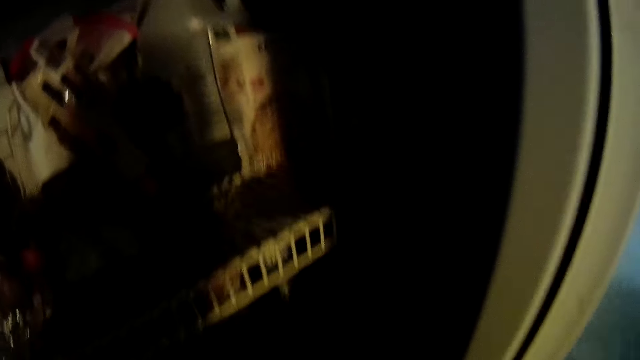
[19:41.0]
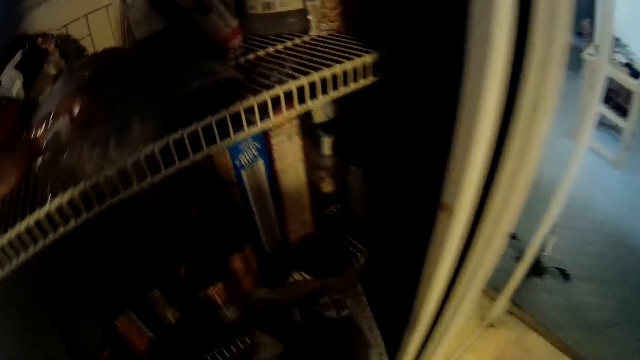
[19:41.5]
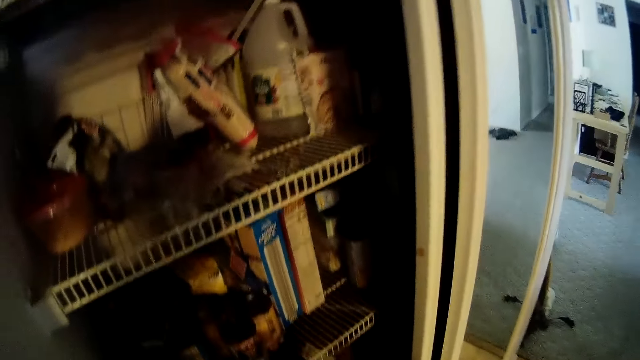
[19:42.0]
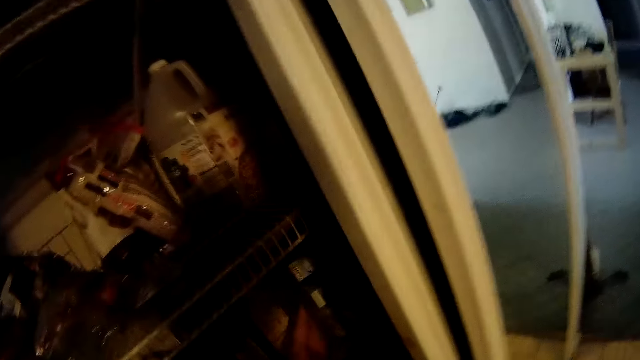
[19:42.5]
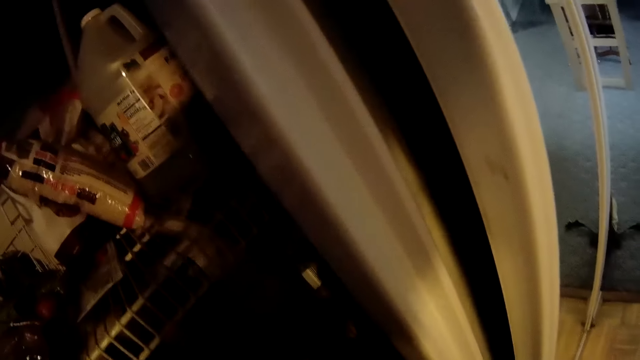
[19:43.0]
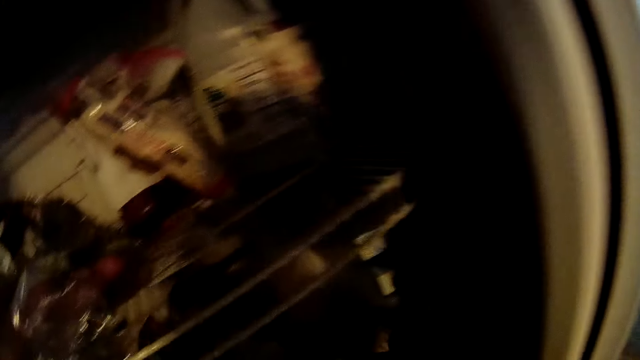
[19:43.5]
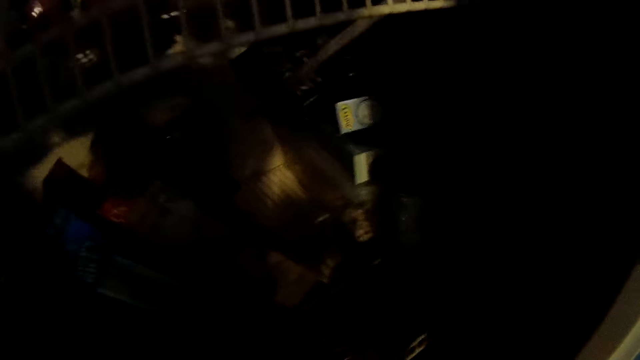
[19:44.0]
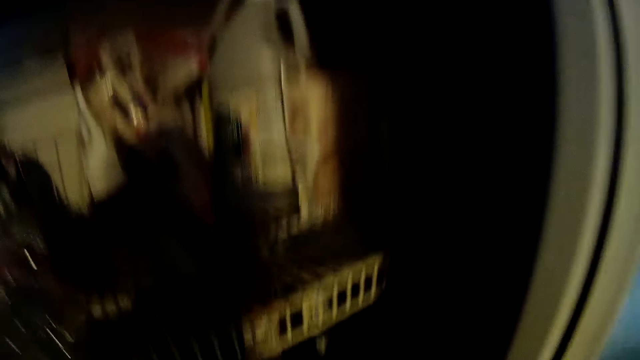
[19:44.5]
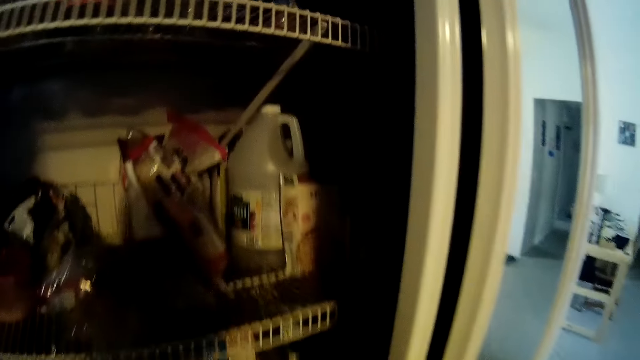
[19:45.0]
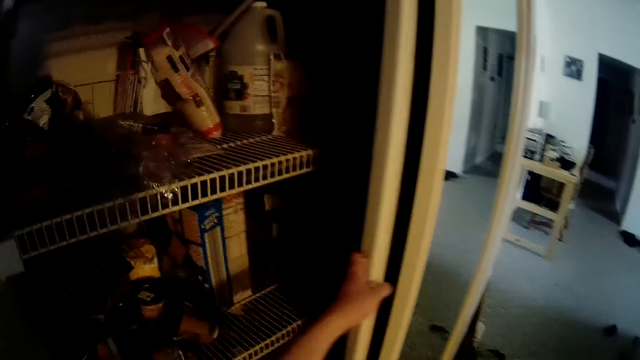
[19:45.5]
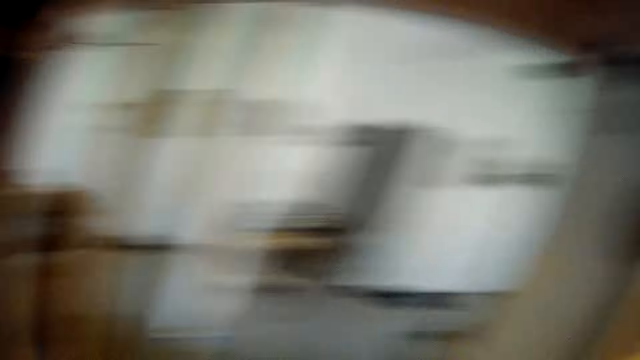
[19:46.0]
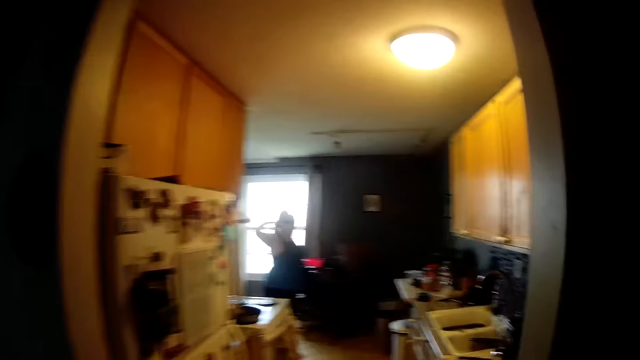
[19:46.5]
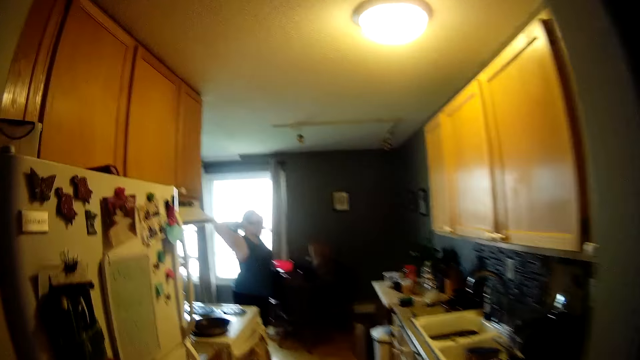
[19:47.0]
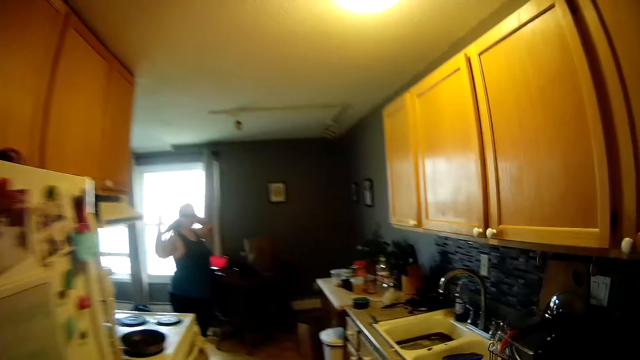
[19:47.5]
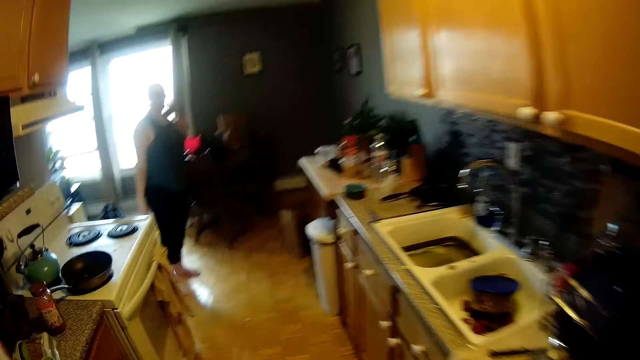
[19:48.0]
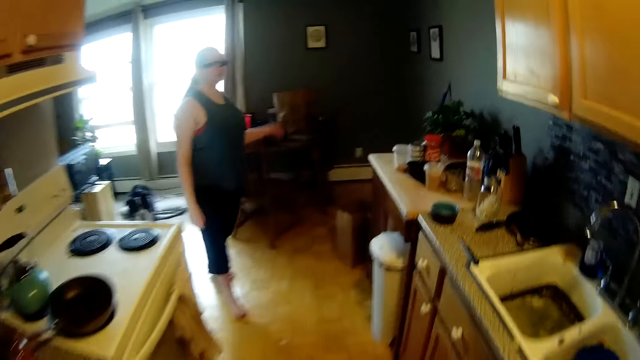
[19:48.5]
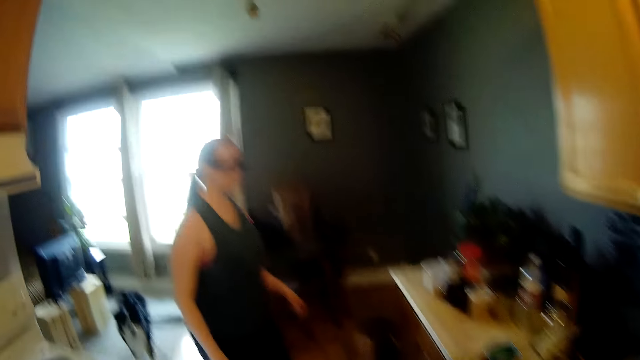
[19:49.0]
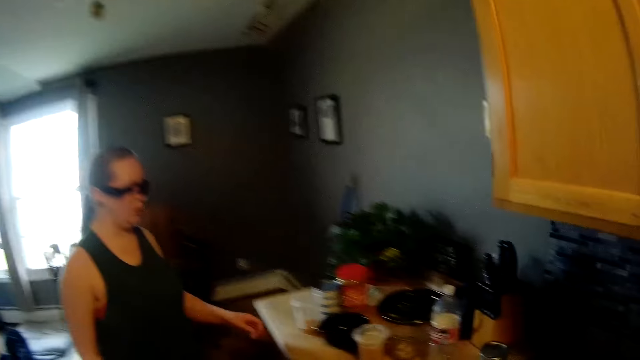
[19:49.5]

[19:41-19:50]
The camera wearer picks something. He shifts the cereal box in the pantry to one side with his left hand. He closes the sliding door of the pantry with his left hand. A woman stands in the kitchen. The woman ties her hair. She touches her hair with both hands behind her head. She touches her hair with her left hand behind her head.

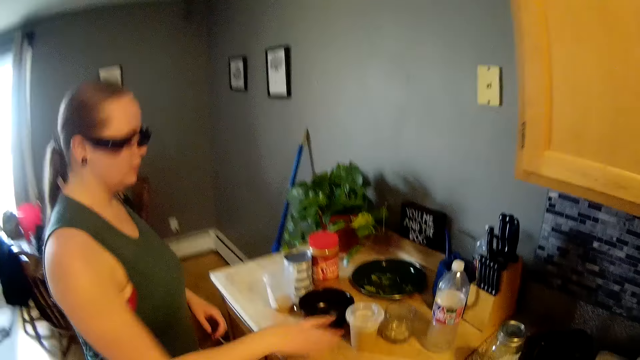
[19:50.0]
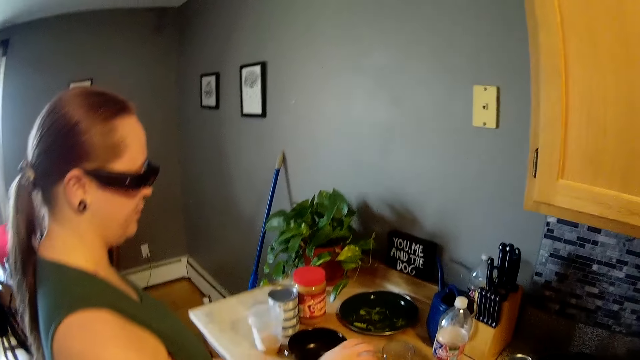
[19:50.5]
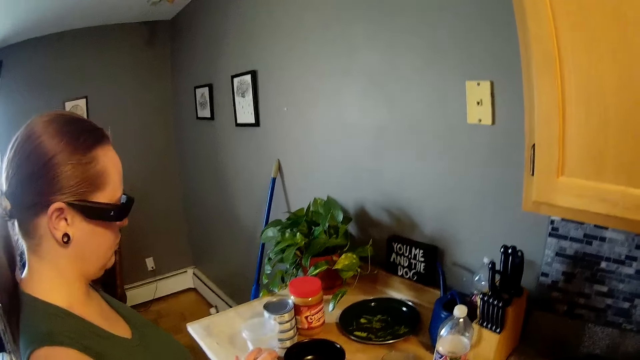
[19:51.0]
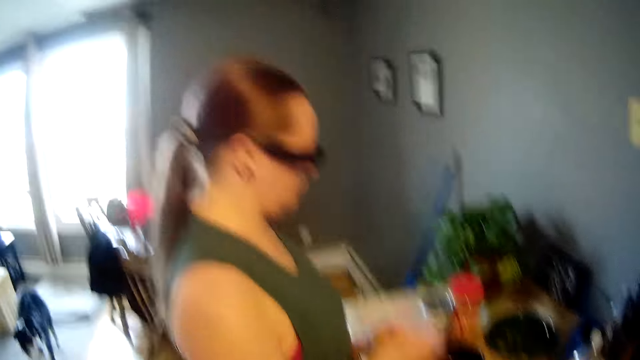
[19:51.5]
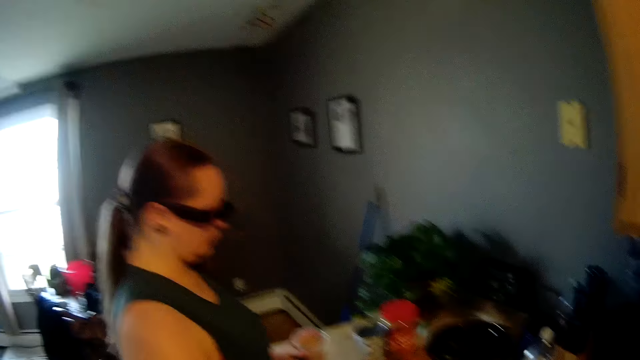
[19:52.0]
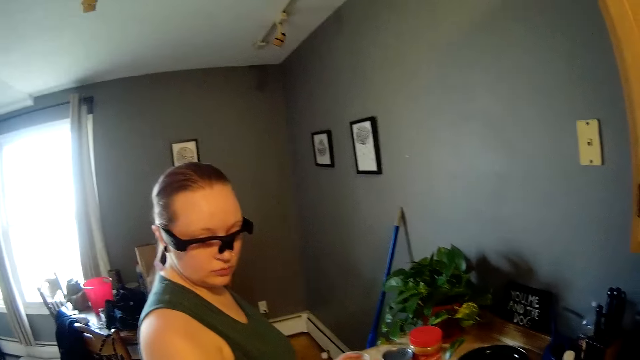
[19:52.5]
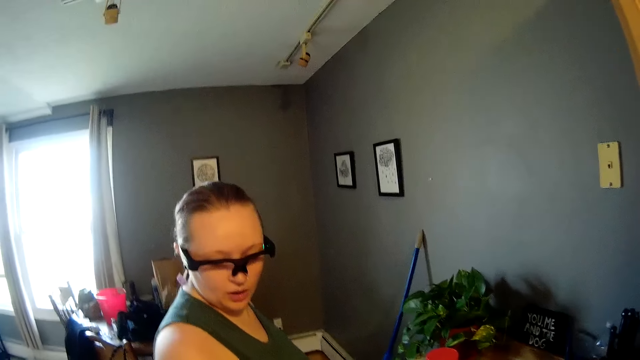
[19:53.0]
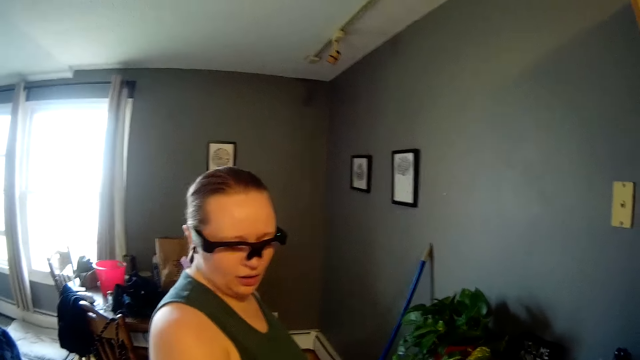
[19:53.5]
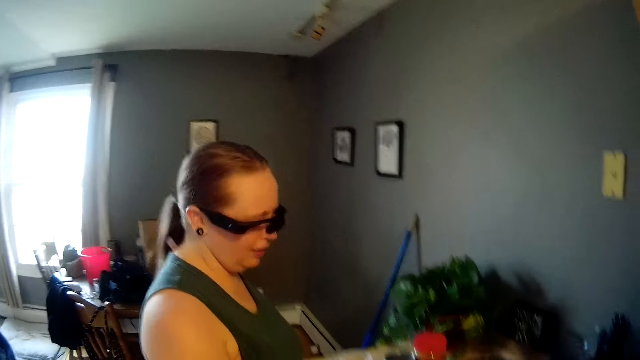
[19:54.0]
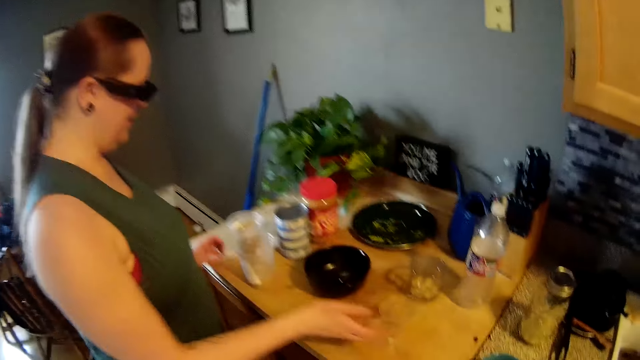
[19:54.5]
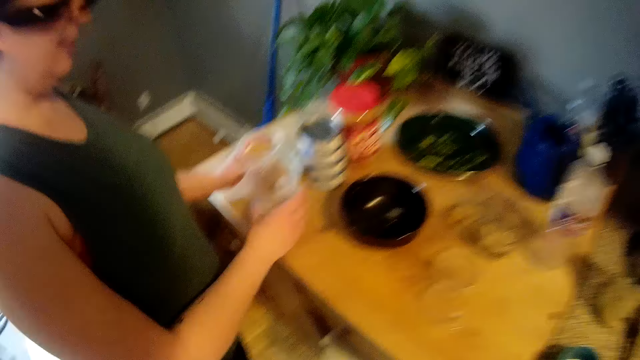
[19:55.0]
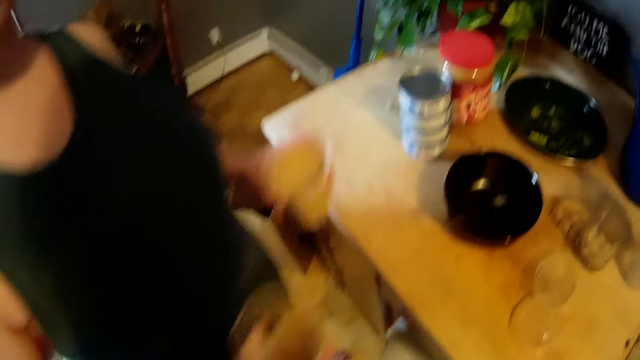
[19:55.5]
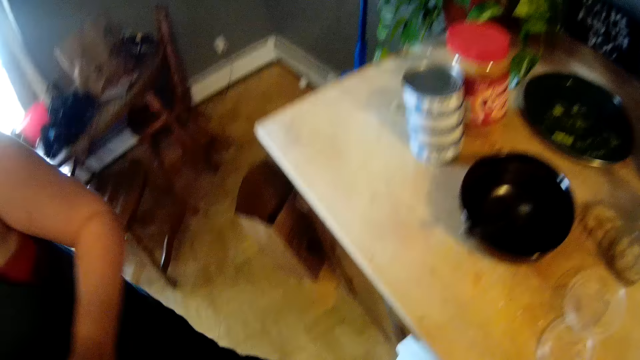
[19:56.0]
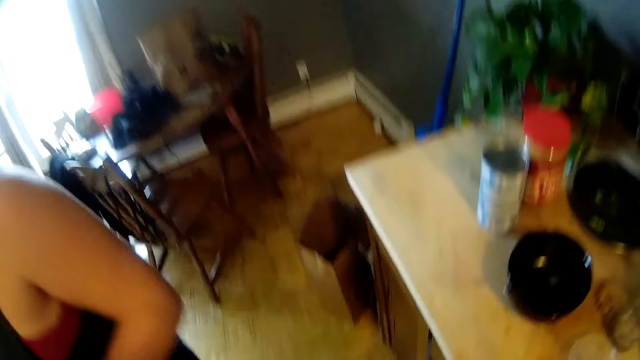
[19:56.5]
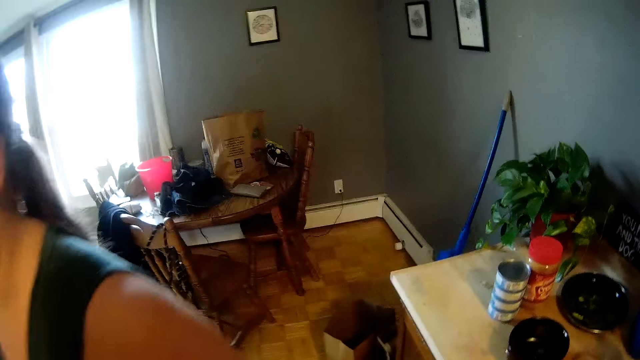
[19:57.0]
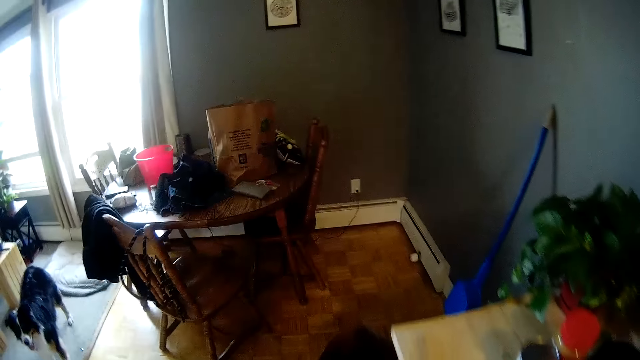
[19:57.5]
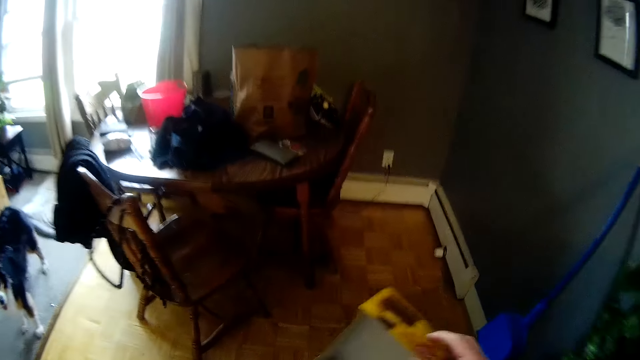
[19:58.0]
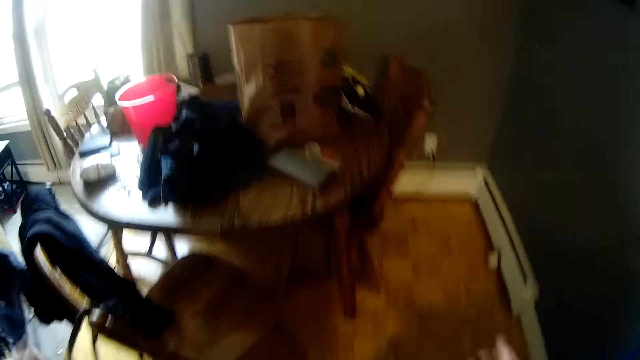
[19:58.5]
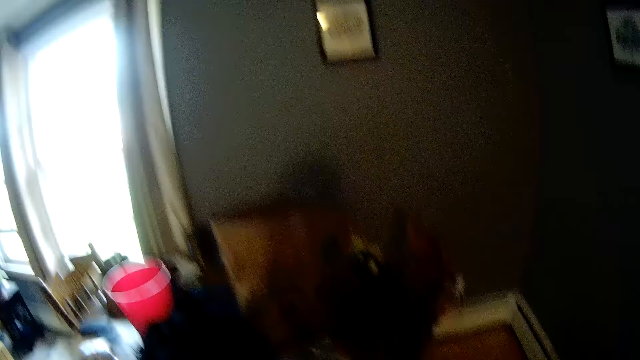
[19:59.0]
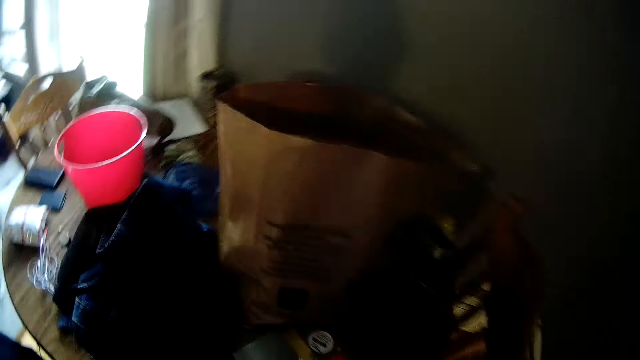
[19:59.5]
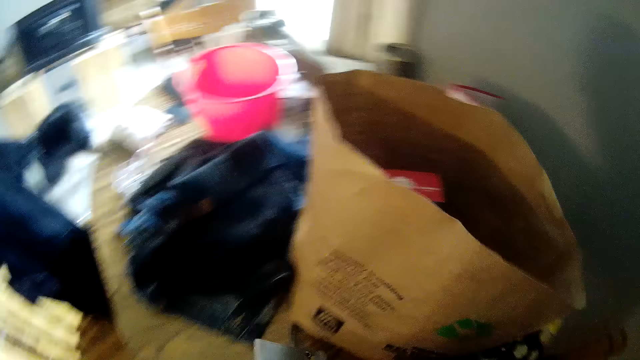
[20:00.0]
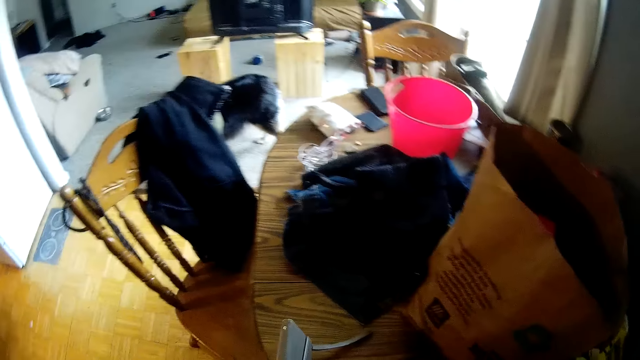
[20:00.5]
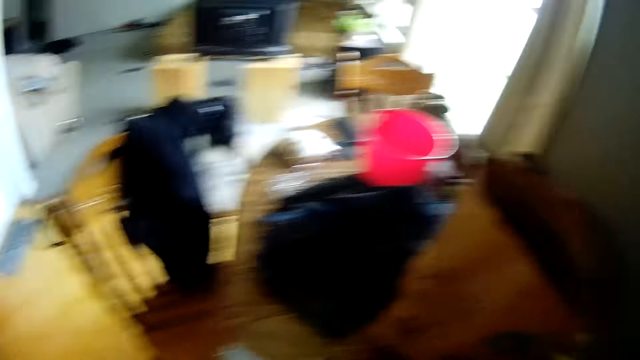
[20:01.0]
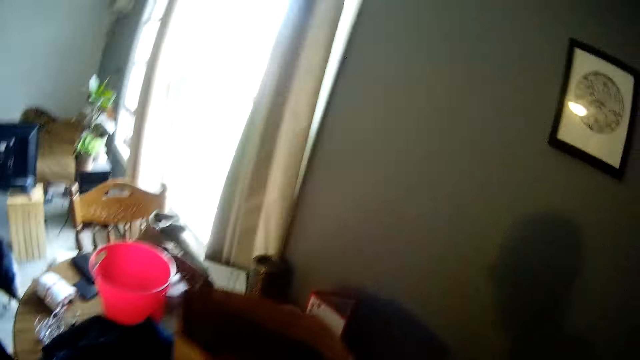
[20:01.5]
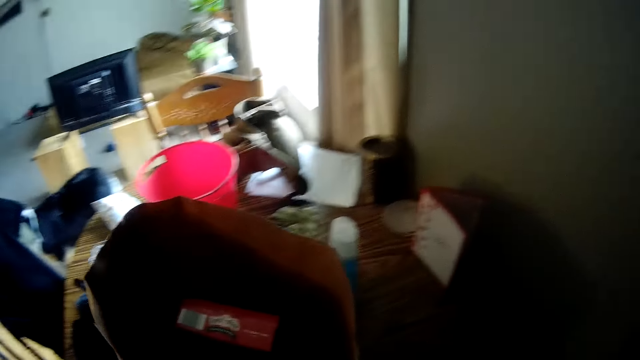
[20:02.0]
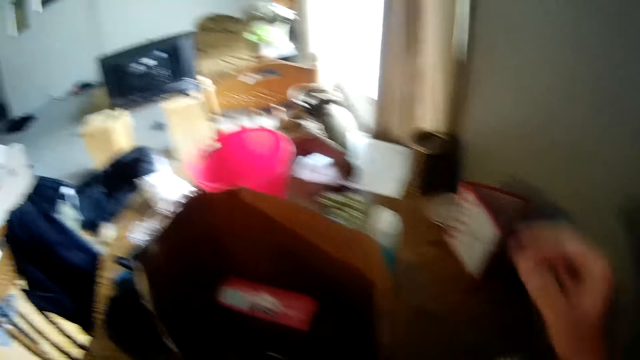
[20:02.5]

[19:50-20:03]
The woman takes a filled cup from the kitchen table with her right hand. She holds the filled cup from the kitchen table with both hands. She removes the lid of the filled cup in her hands with her right hand. She places the filled cup in her left hand on the kitchen table. She drops the lid of the filled cup in her right hand on the kitchen table. She carries an uncovered half filled cup from the kitchen table with her right hand. She carries the uncovered filled cup from the kitchen table with her left hand. She picks up some water glasses. The camera wearer drops a cereal box in his right hand in a trash bin. He walks towards another table. He makes a fist with his right hand. He takes a purse from the table with his right hand.
